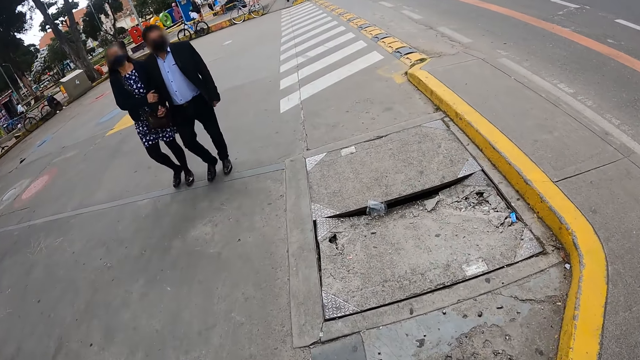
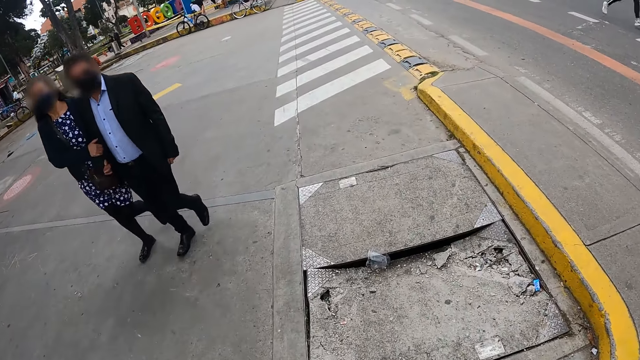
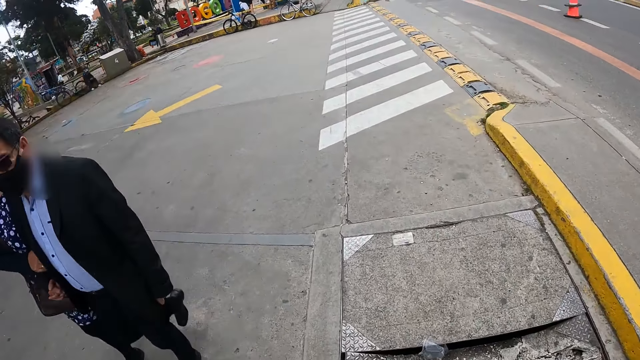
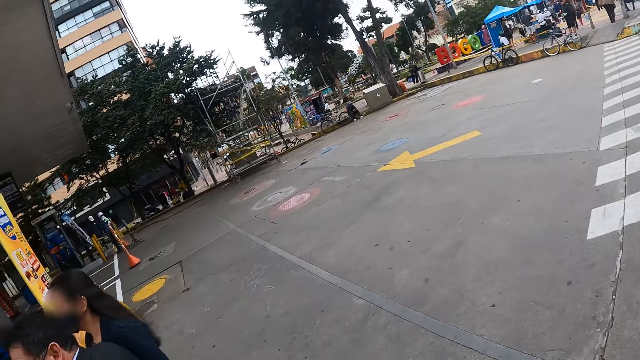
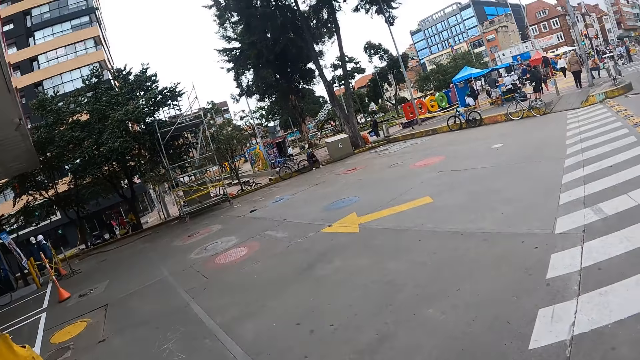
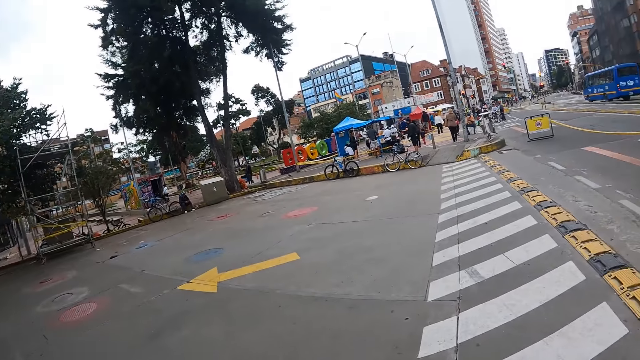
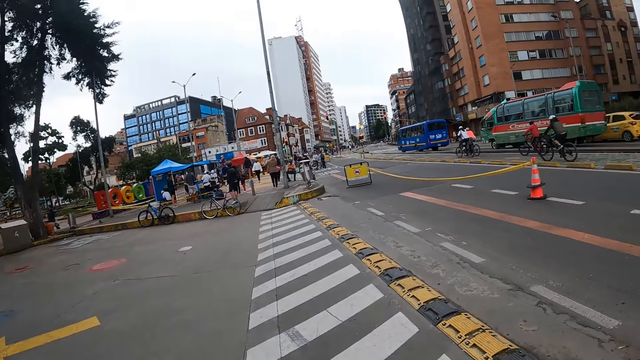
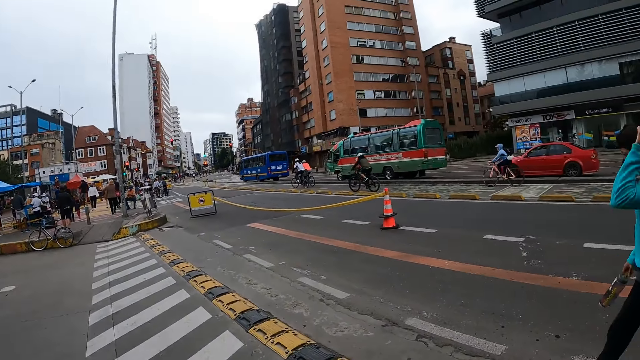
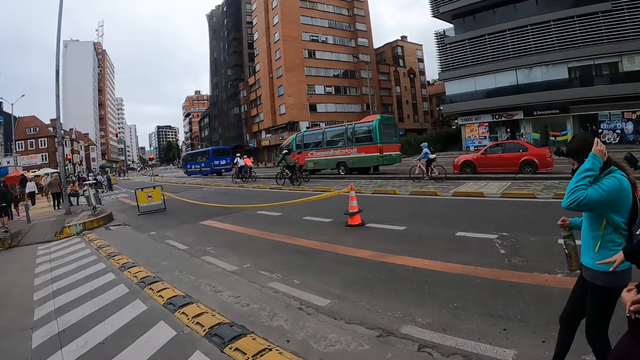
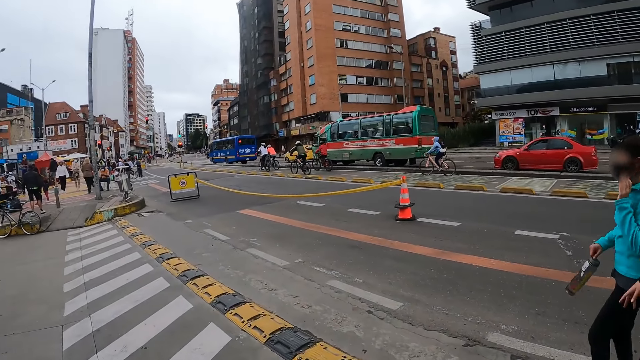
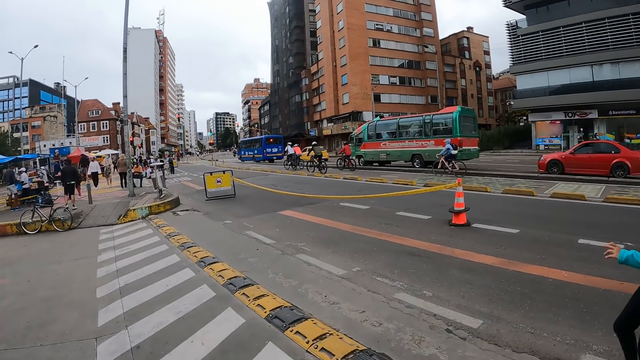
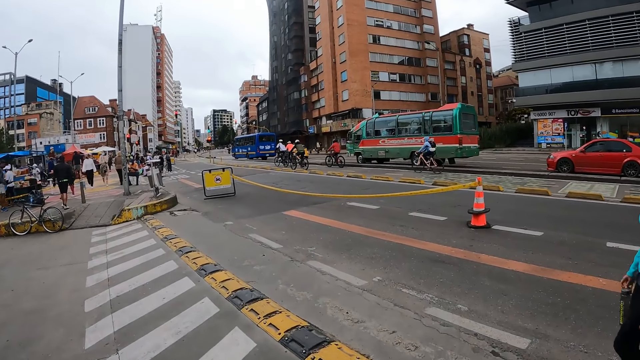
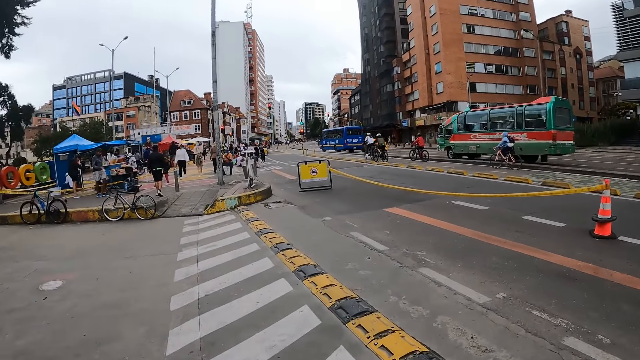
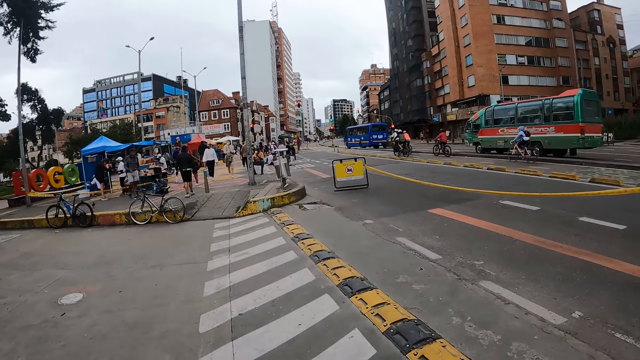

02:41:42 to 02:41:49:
The camera wearer looks on the other side.

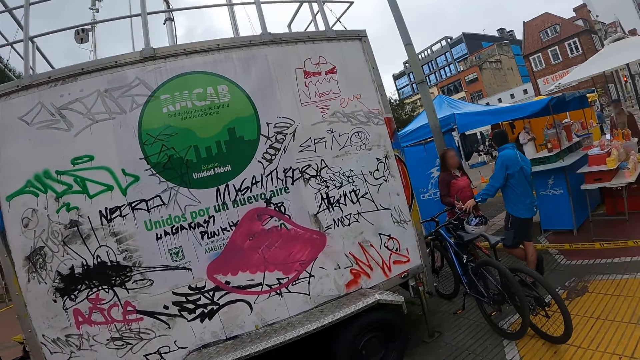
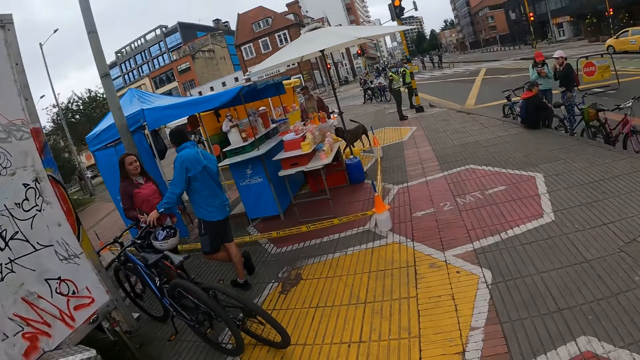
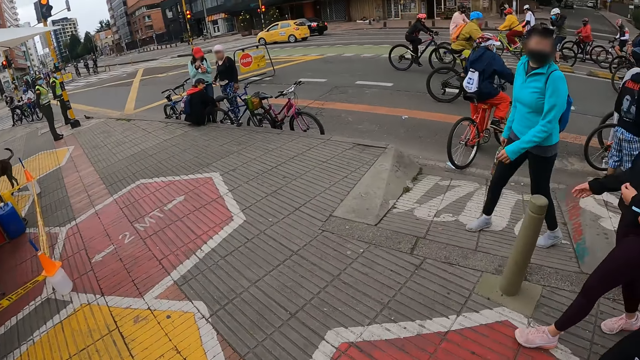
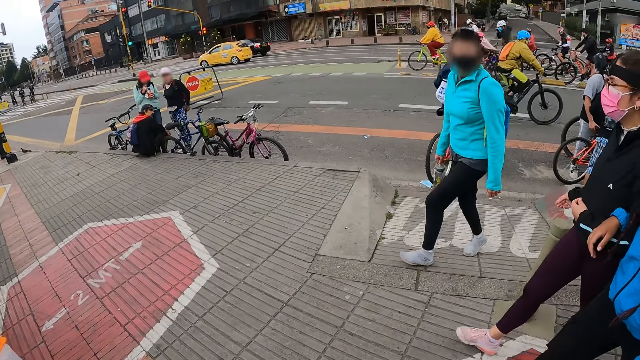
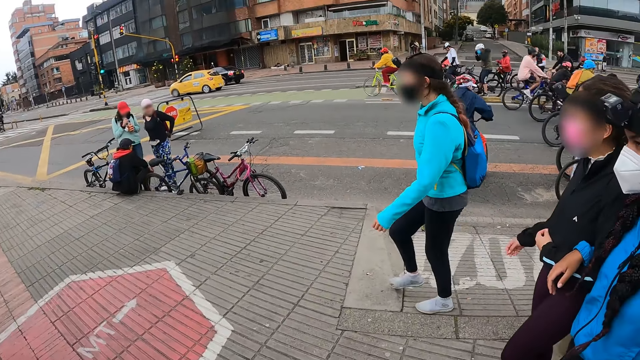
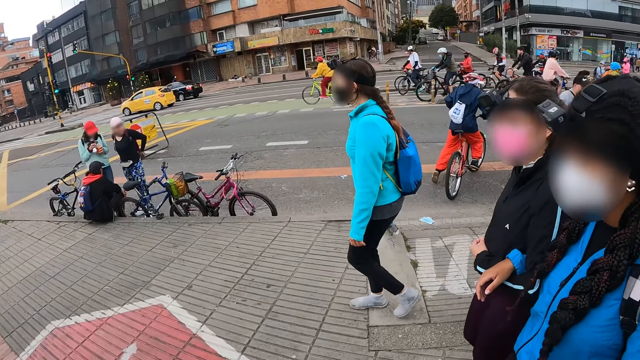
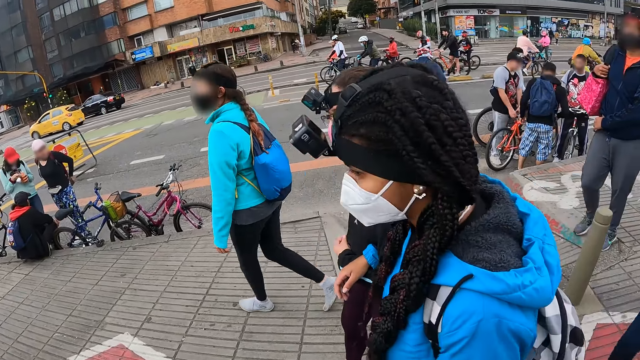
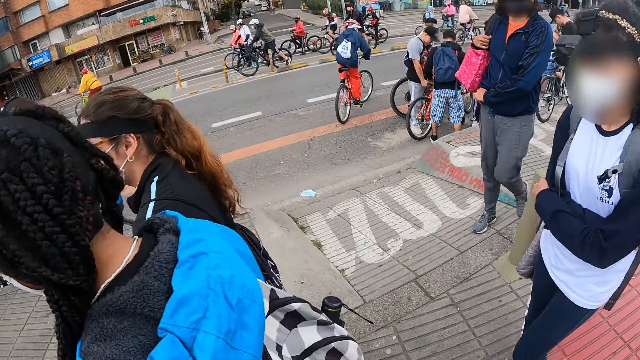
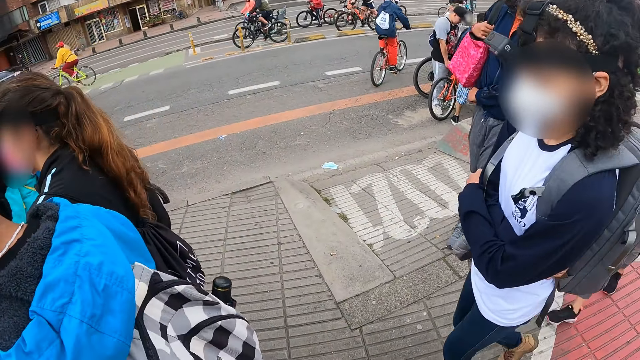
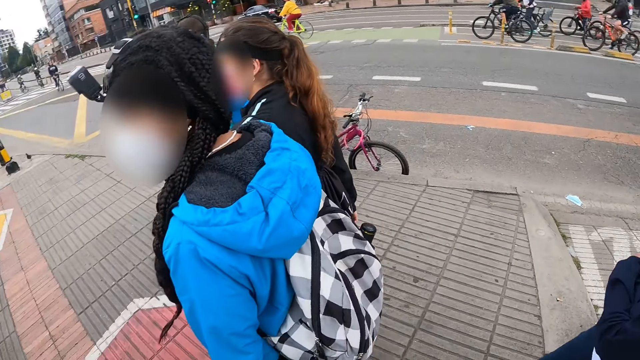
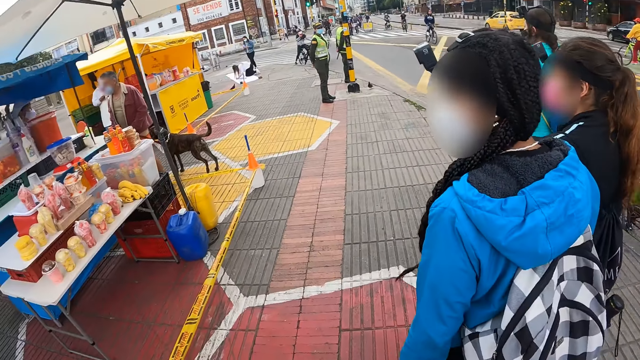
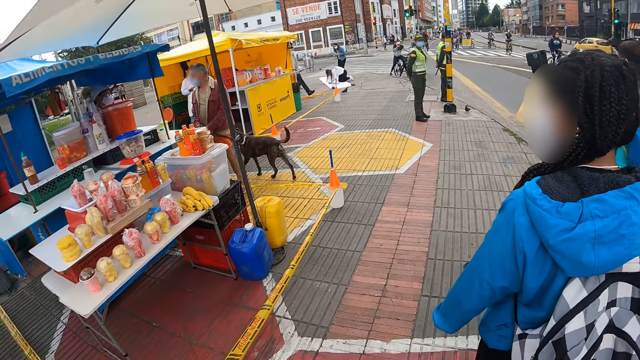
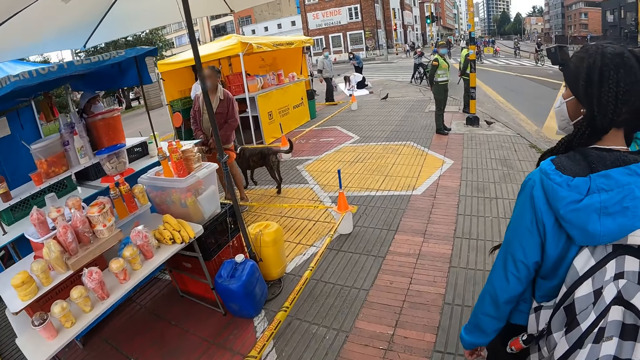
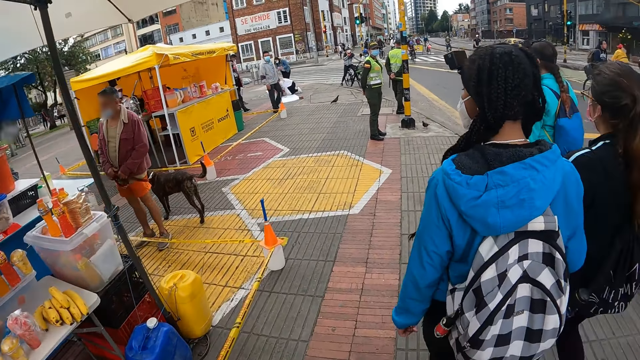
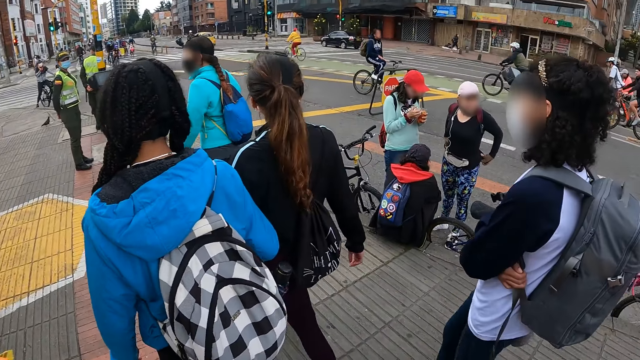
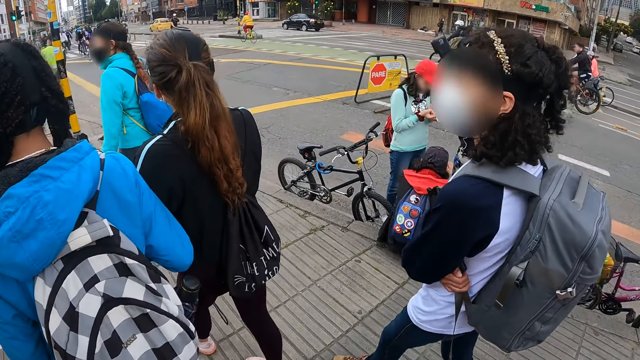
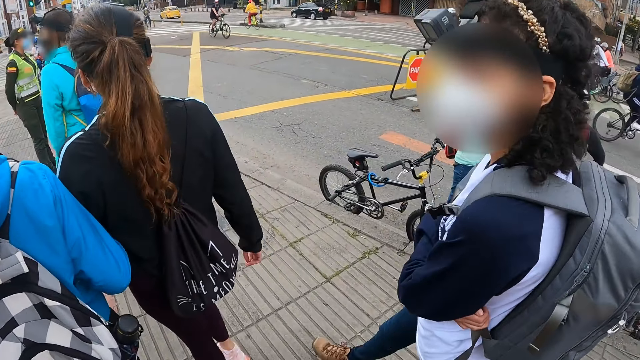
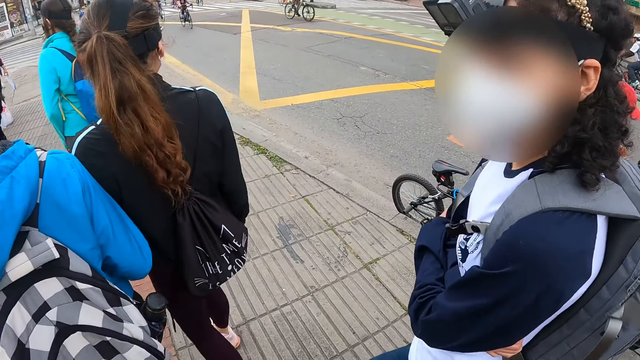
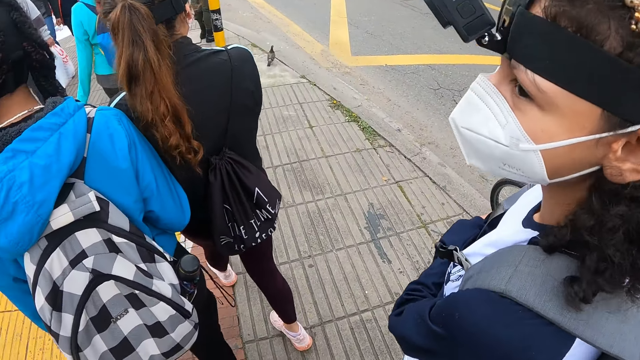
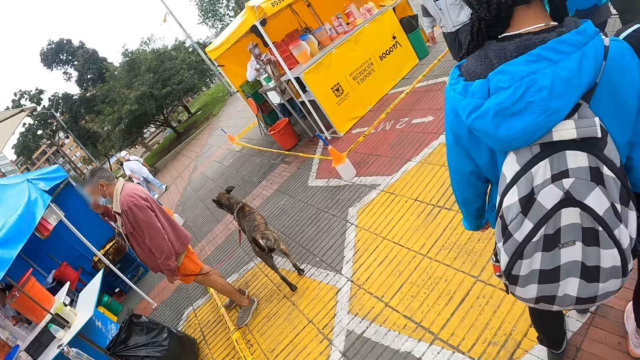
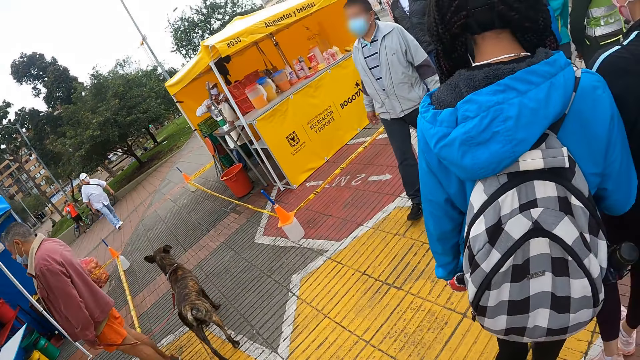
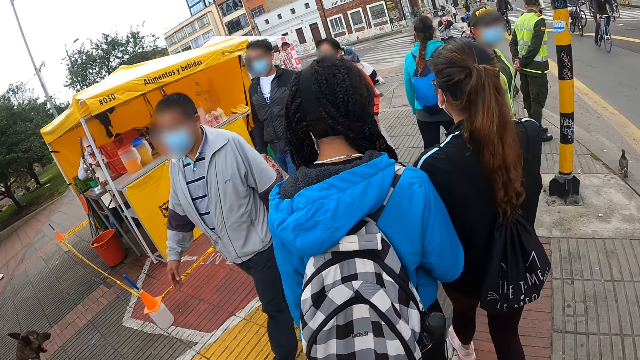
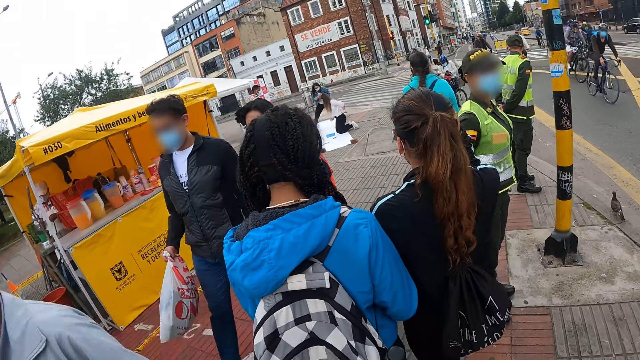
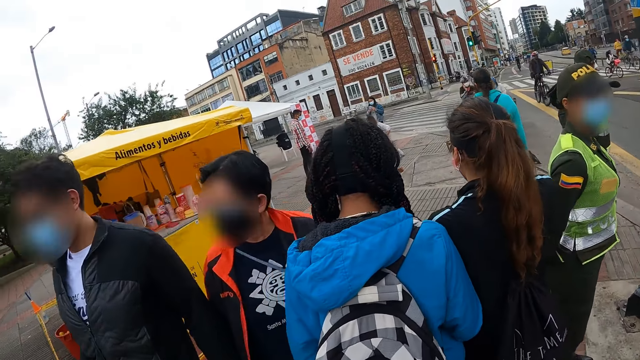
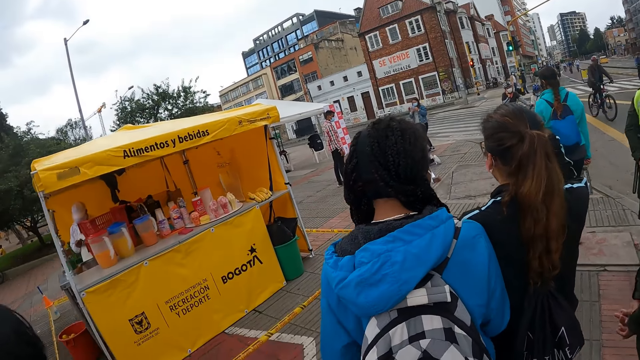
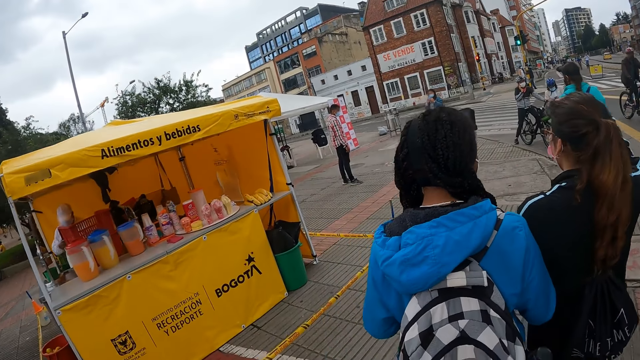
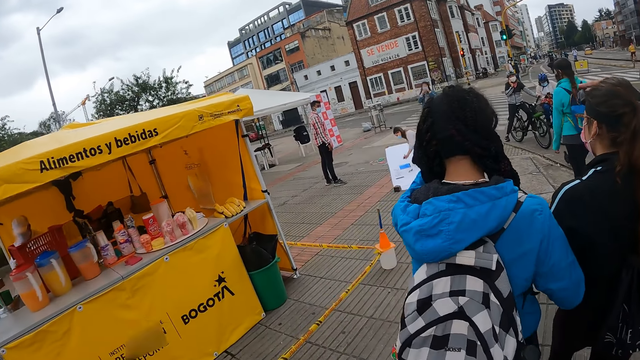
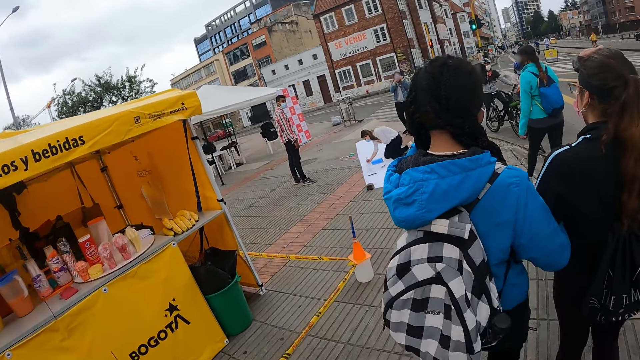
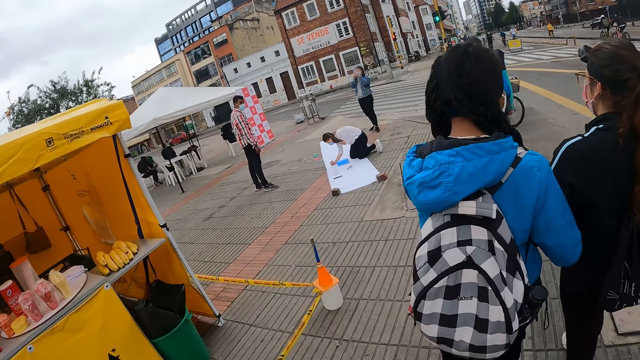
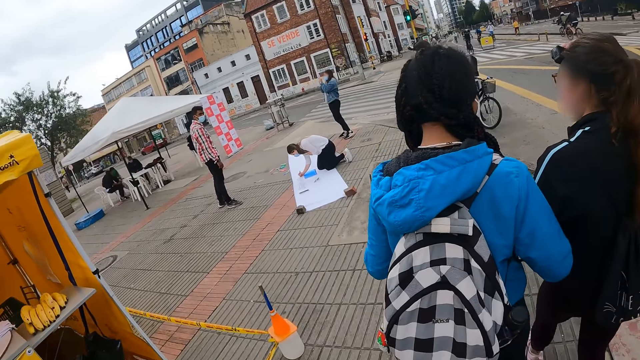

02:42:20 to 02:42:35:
A woman holds another woman's left arm with her right hand. The camera wearer converses with a third woman.
